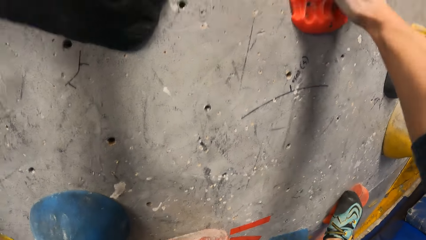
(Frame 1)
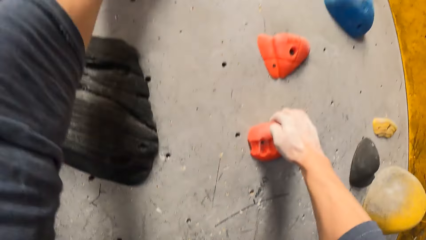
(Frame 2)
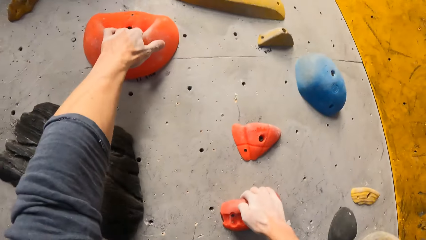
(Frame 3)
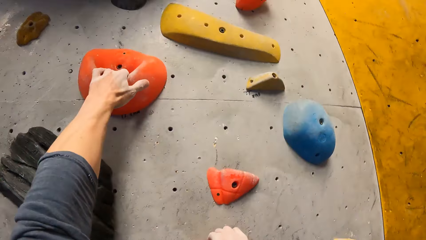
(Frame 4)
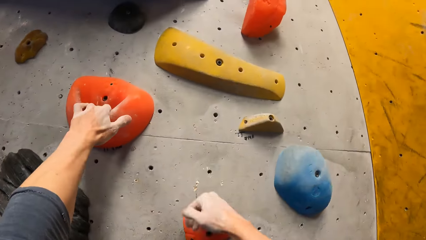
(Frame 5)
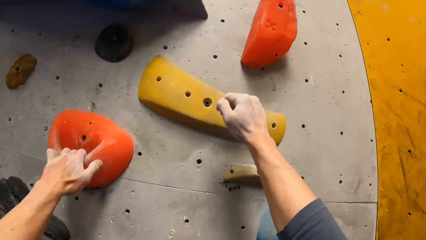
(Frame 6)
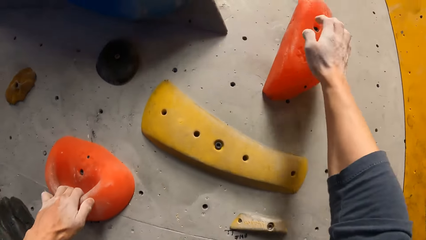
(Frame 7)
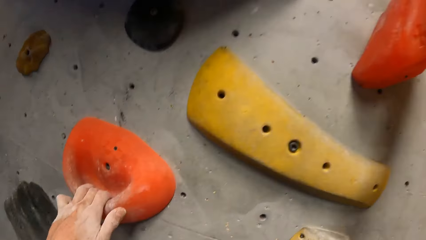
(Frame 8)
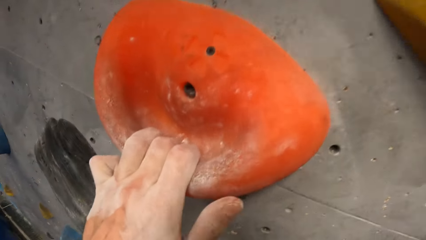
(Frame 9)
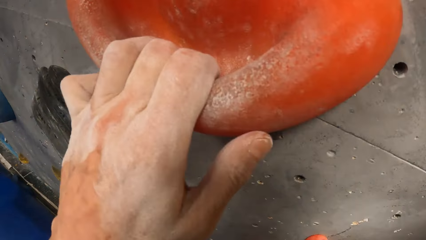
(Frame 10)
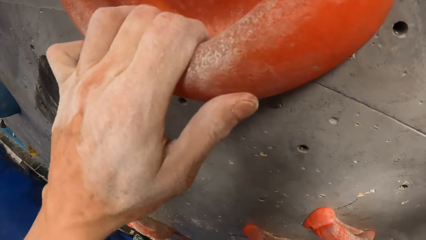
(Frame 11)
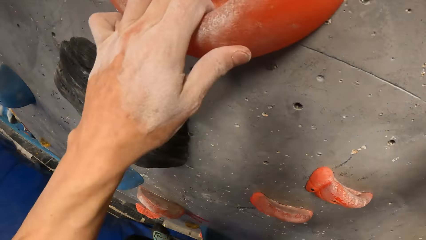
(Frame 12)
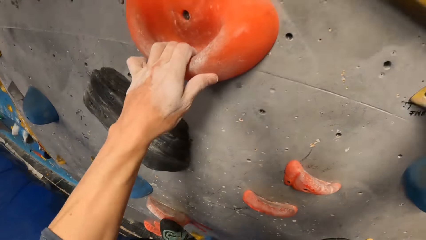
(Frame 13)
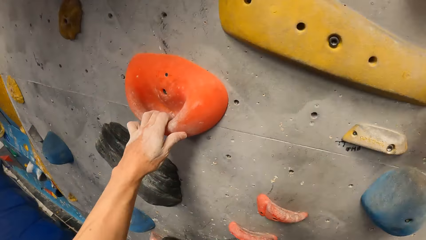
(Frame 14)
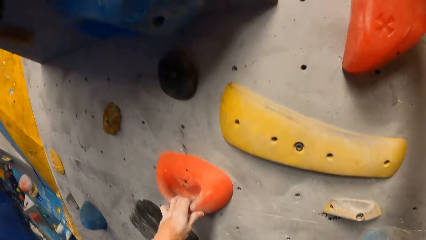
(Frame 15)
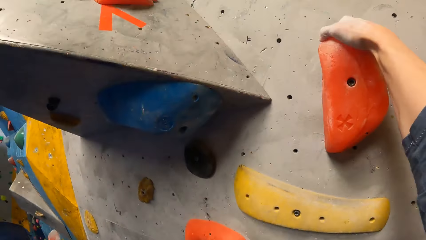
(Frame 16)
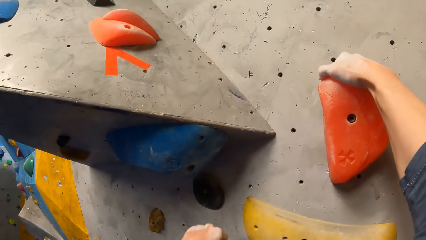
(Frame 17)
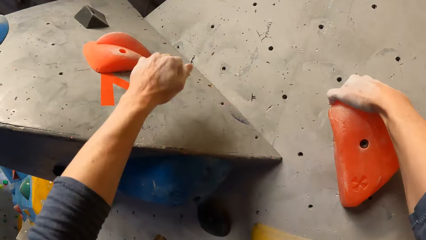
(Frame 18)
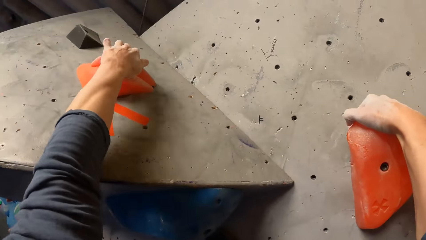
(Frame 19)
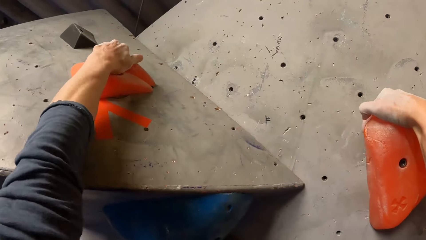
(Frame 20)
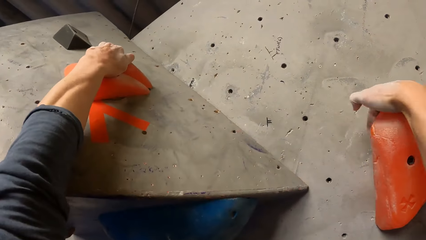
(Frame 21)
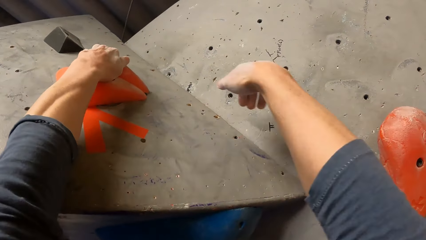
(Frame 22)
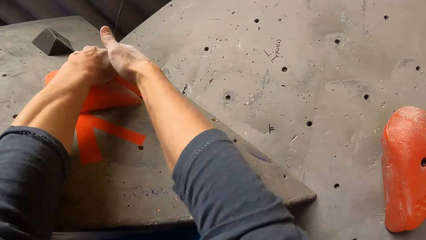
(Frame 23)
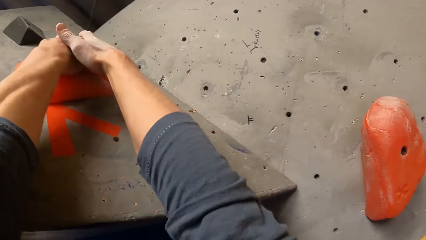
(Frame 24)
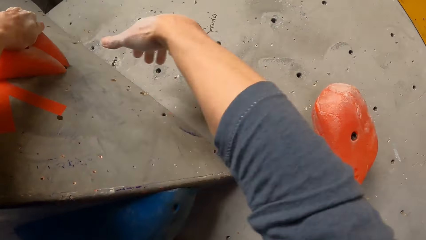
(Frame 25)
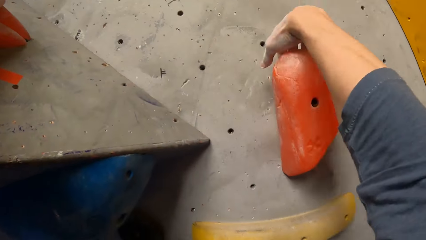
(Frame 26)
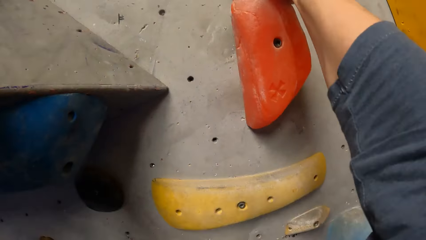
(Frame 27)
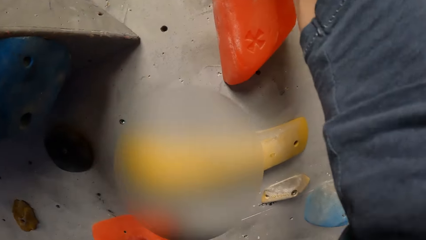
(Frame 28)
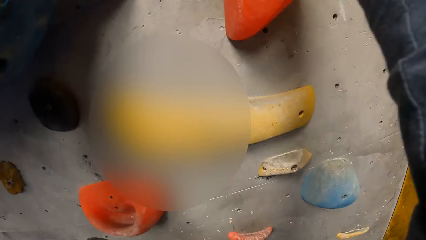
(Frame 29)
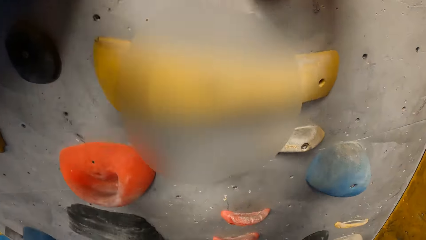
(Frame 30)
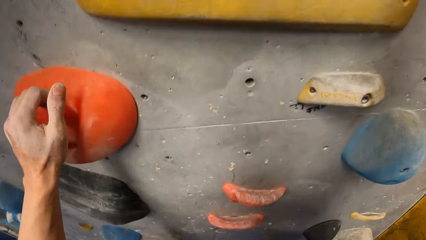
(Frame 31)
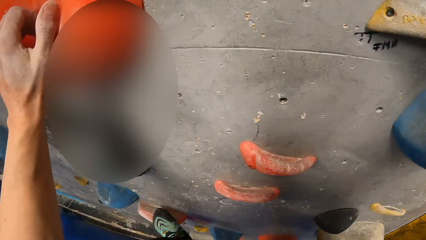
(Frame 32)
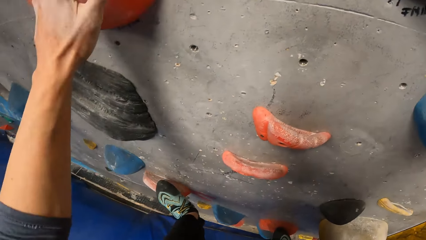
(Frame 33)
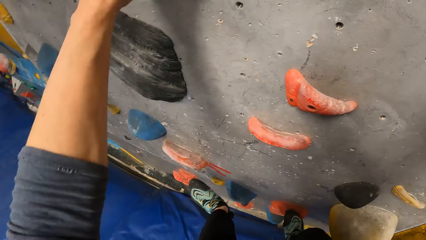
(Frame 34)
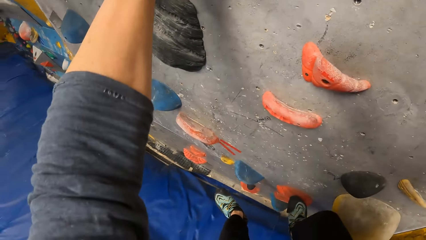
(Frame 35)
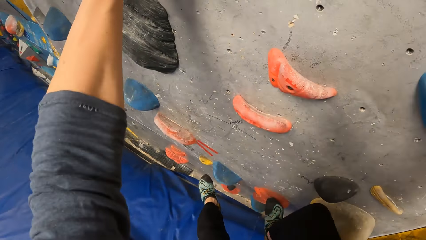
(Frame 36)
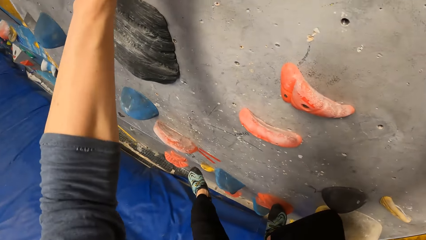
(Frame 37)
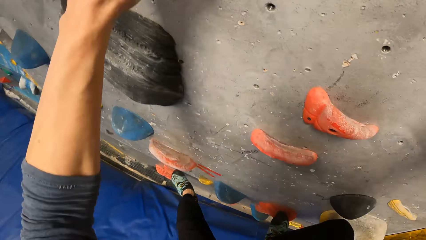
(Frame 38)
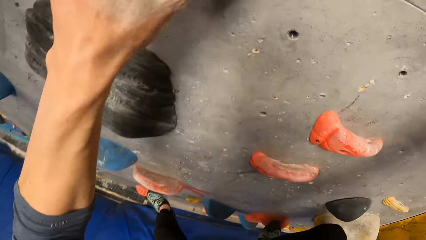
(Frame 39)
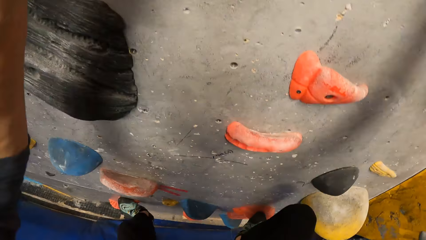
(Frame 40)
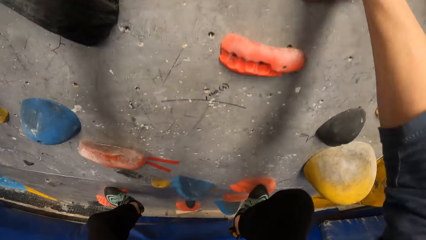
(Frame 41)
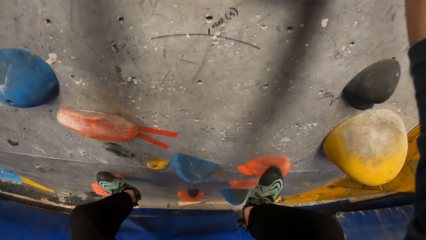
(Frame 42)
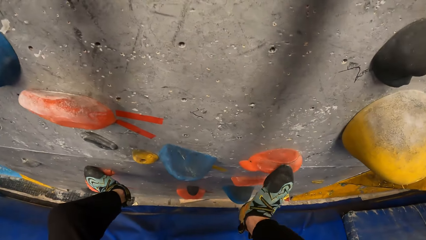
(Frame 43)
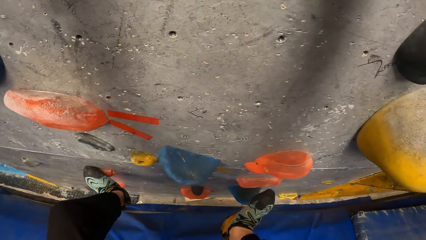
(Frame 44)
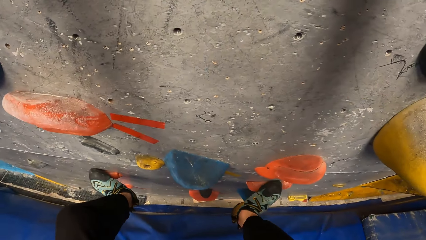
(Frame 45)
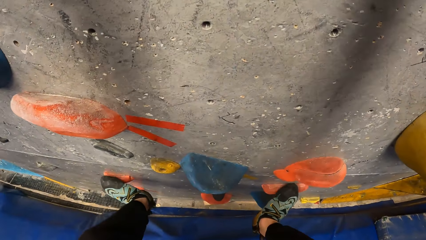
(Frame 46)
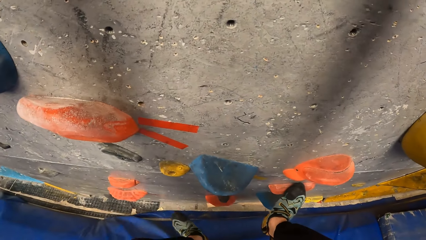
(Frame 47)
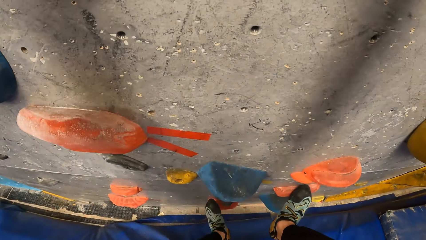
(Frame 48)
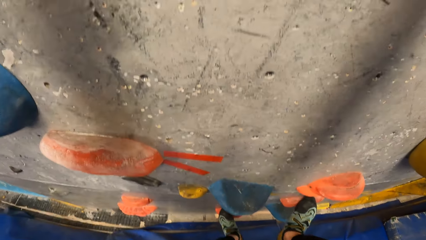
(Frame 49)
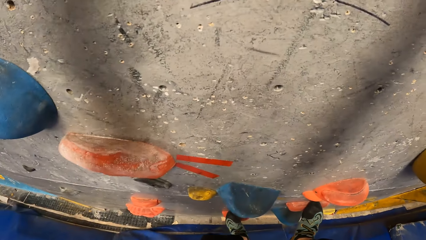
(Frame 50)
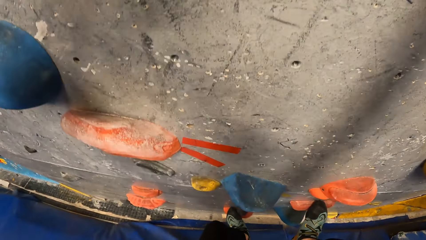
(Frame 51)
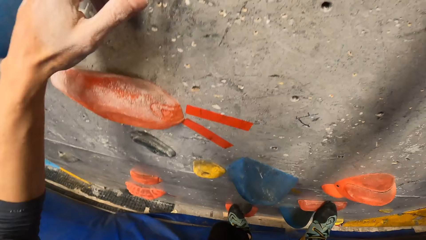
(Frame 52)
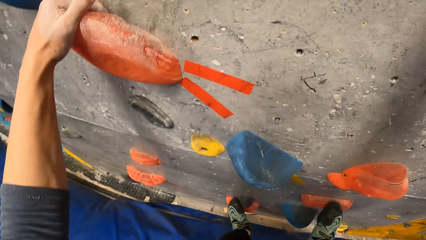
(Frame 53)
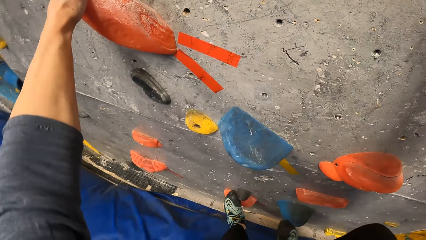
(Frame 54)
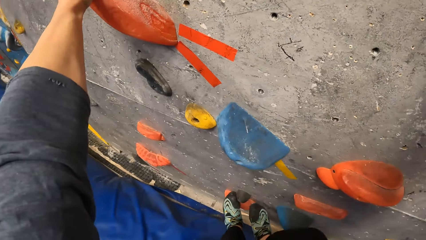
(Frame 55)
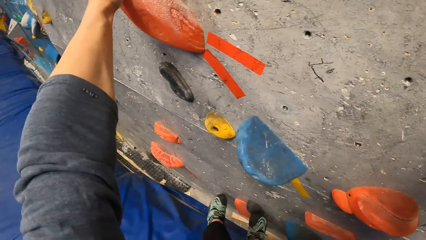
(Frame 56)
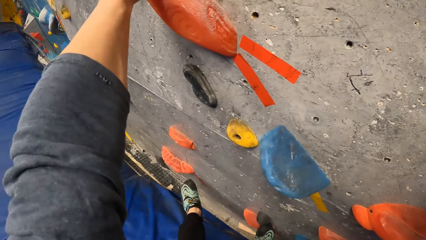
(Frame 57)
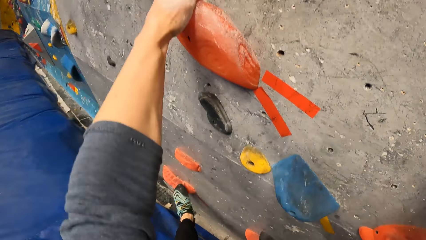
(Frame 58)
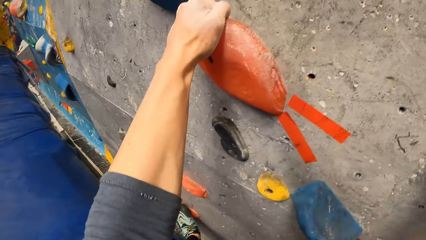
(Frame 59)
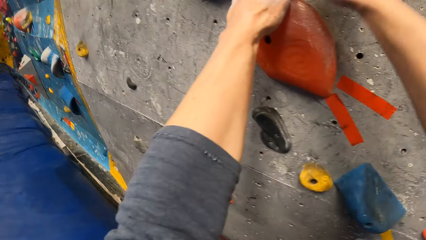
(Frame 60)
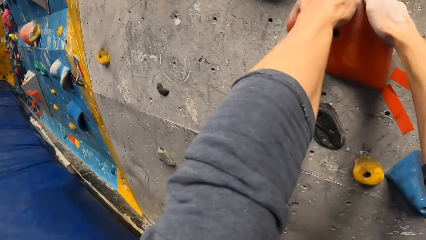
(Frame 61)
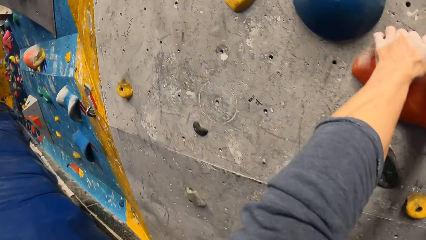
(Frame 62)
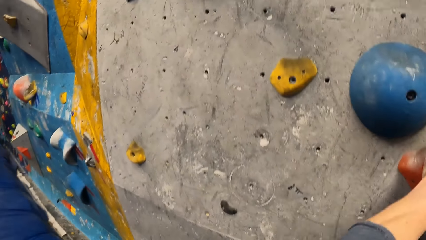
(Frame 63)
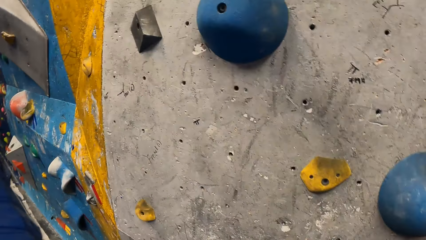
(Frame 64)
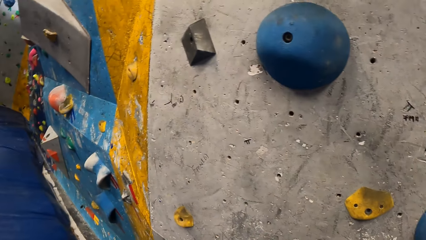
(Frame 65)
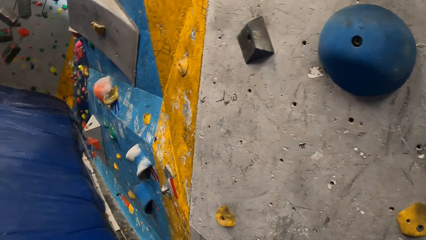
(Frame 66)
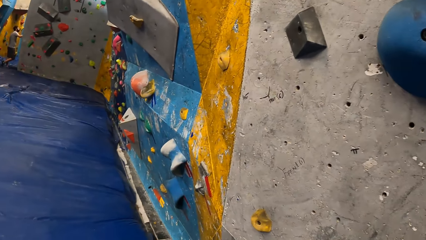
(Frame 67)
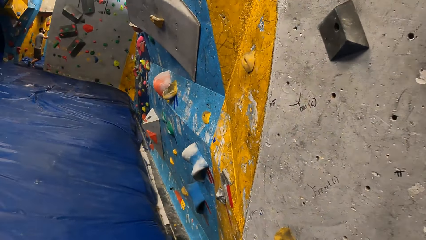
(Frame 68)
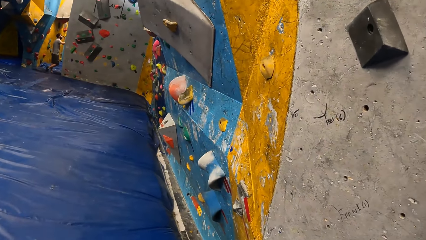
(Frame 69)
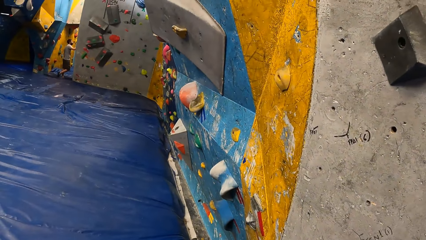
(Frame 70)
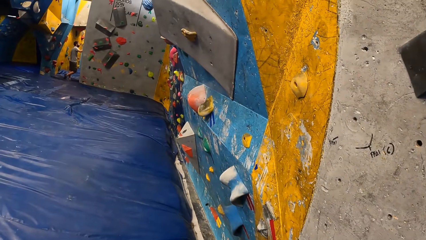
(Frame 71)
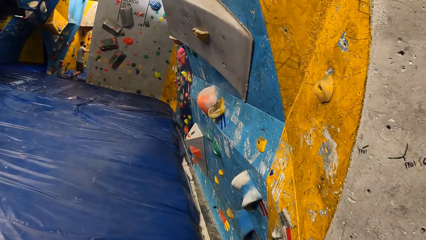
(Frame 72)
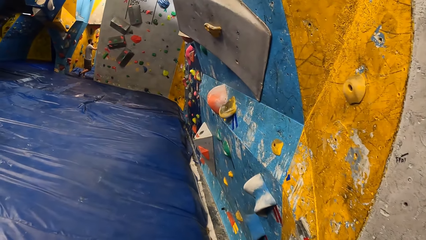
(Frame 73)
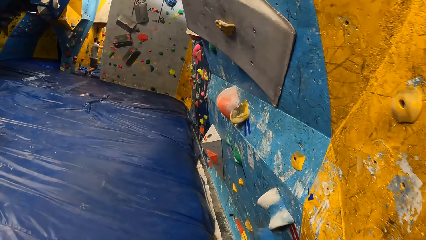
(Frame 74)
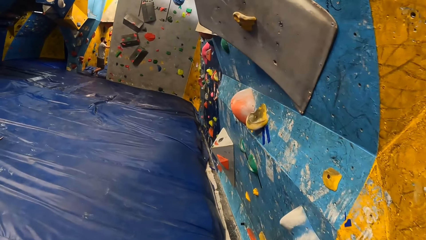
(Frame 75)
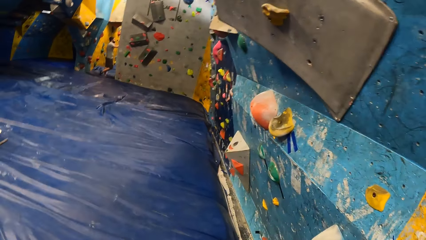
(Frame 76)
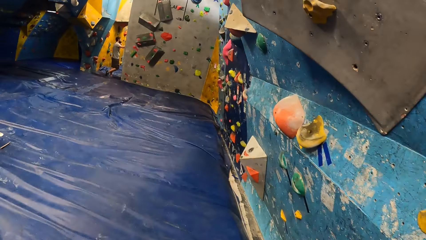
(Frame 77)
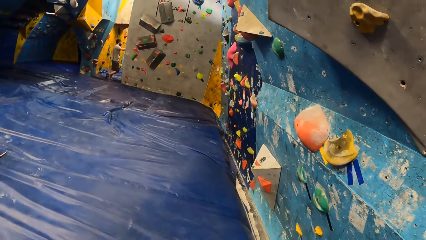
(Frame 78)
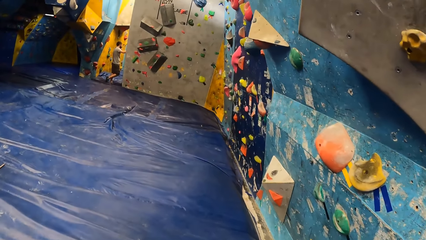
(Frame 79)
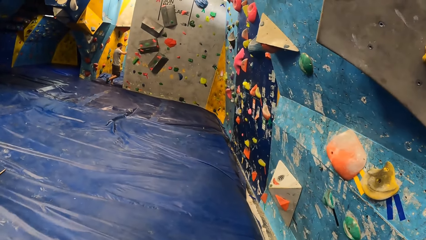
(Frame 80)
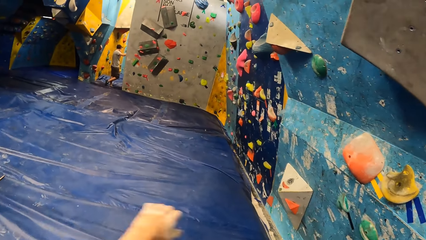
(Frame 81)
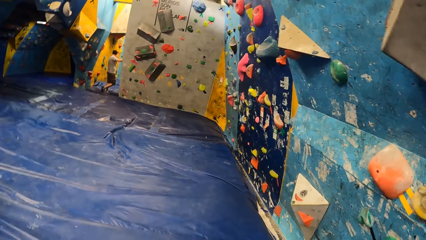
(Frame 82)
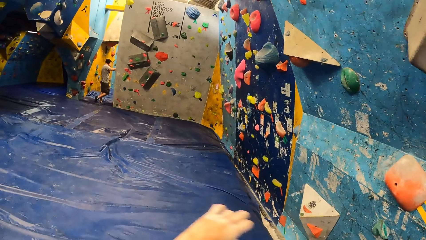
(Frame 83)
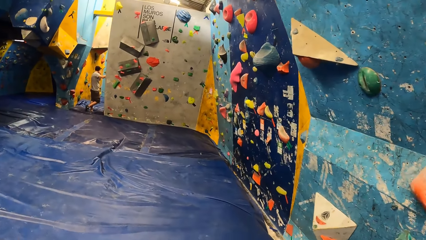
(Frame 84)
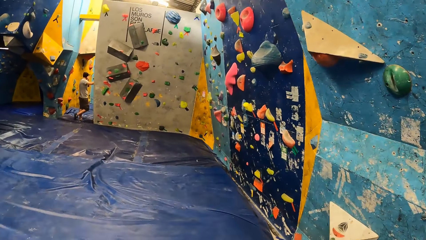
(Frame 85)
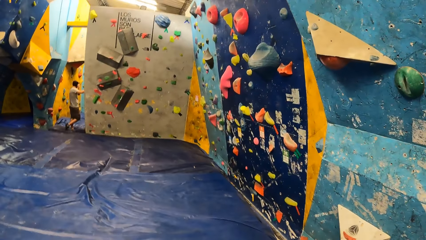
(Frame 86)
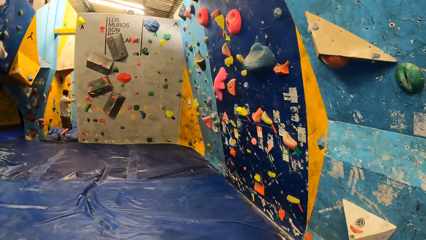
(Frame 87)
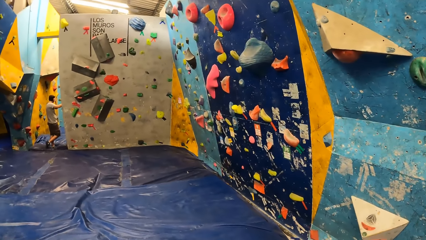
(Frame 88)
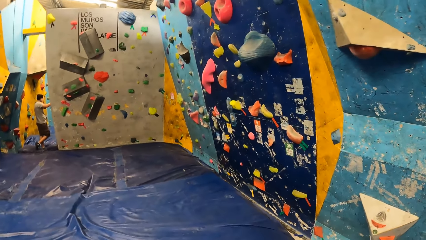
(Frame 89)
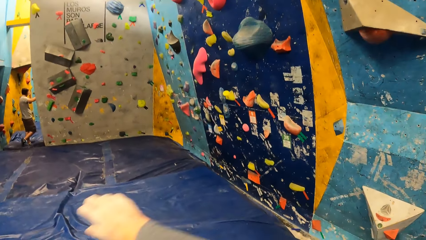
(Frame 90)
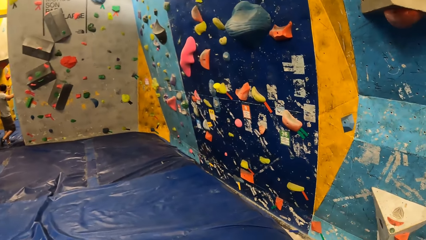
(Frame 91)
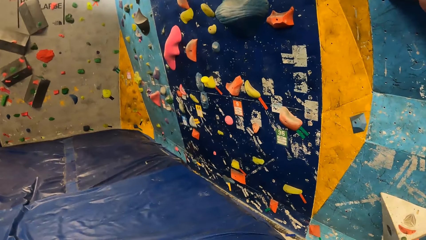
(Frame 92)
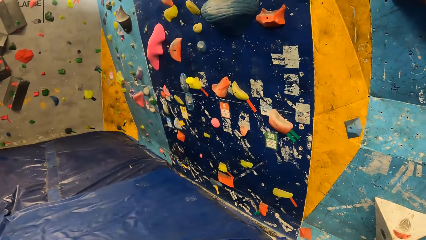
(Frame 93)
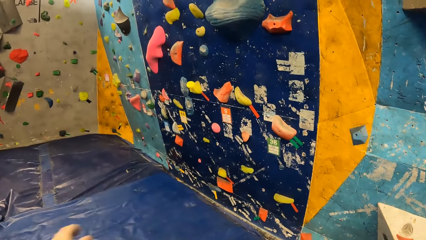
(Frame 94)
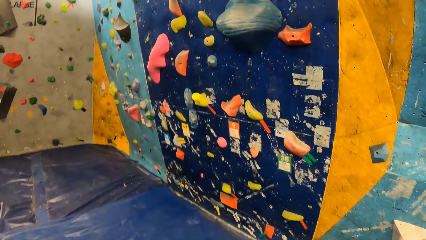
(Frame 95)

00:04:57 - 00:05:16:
The camera wearer climbs the bouldering wall with both hands and legs. They climb down from the bouldering wall with both hands and legs. They swing both hands.
